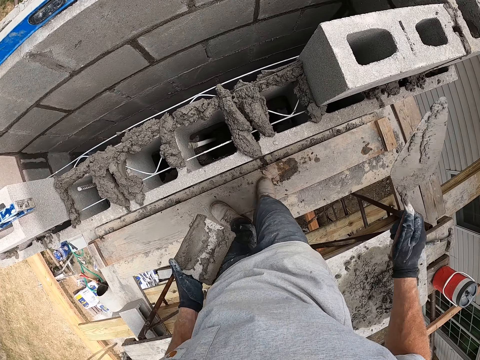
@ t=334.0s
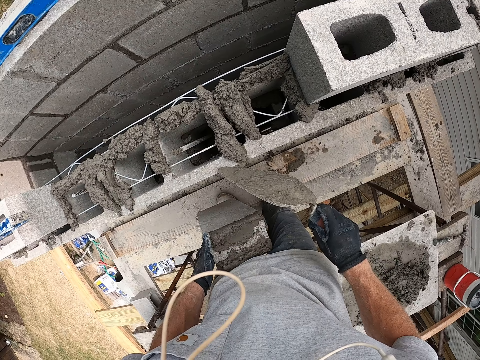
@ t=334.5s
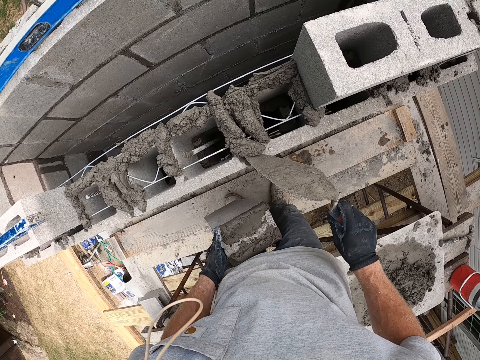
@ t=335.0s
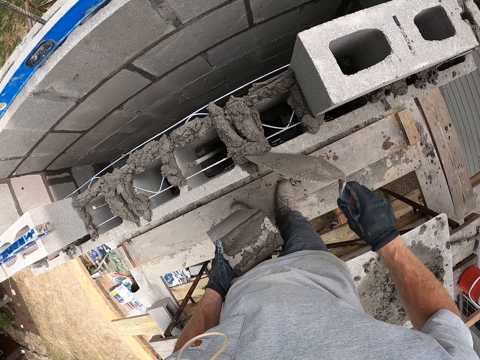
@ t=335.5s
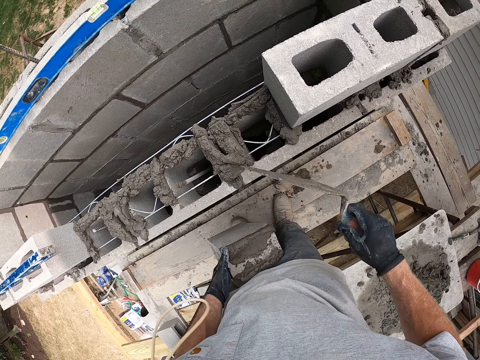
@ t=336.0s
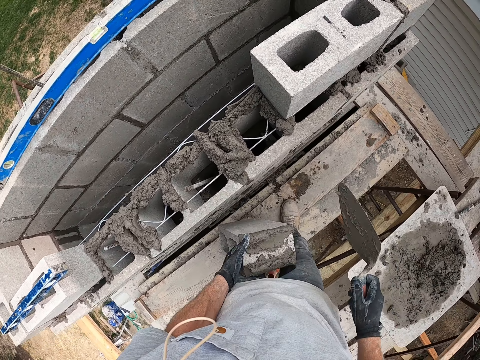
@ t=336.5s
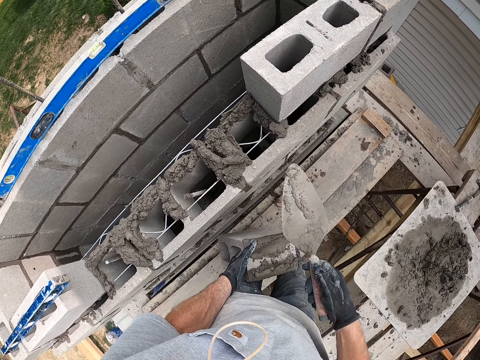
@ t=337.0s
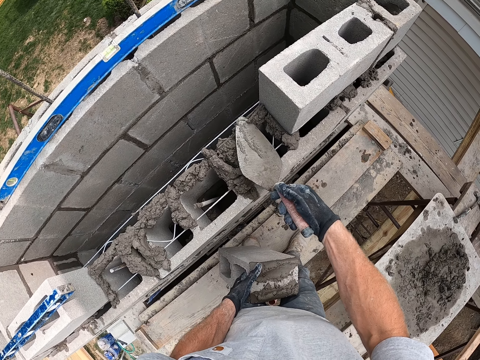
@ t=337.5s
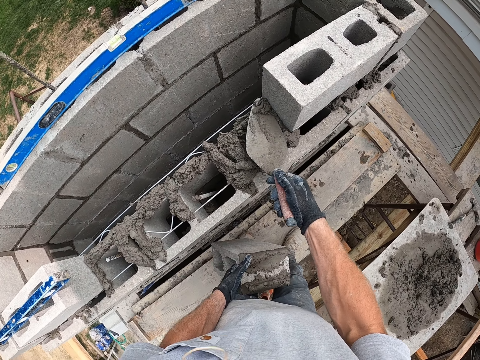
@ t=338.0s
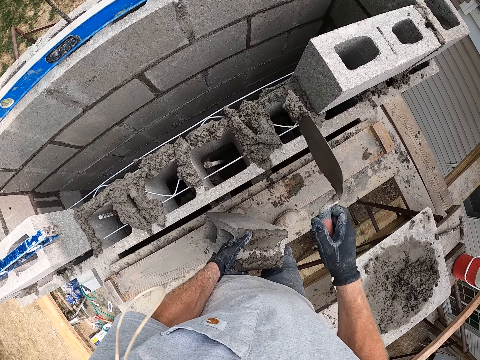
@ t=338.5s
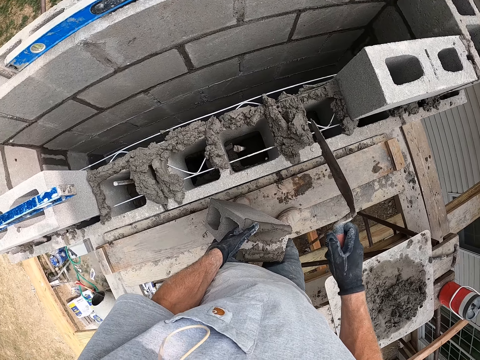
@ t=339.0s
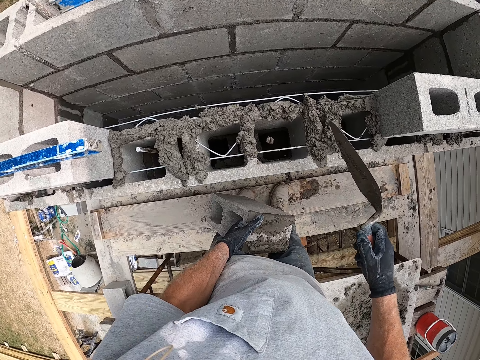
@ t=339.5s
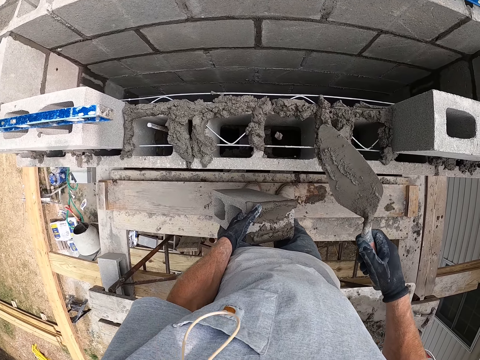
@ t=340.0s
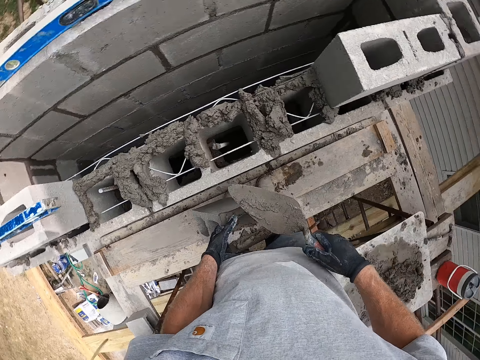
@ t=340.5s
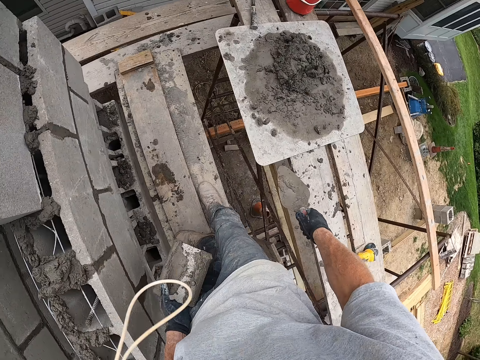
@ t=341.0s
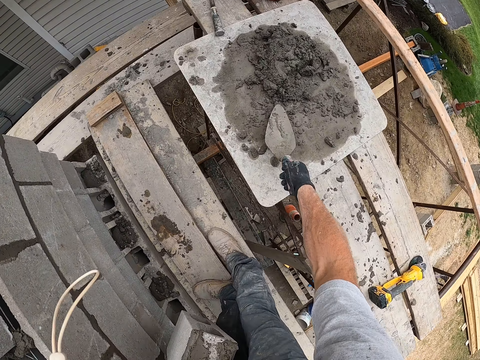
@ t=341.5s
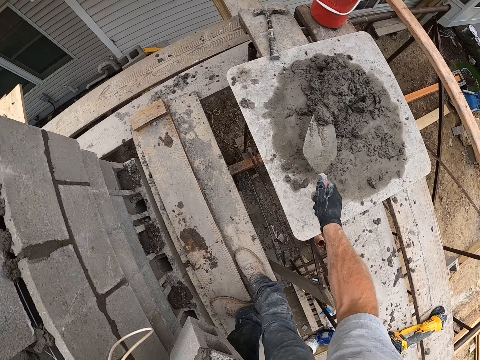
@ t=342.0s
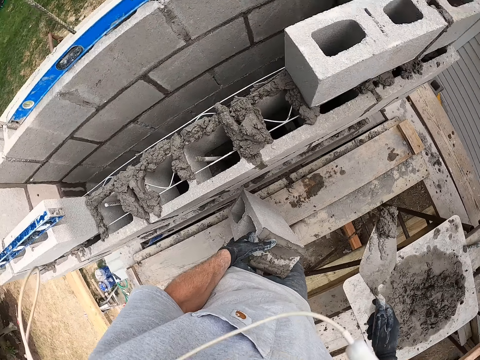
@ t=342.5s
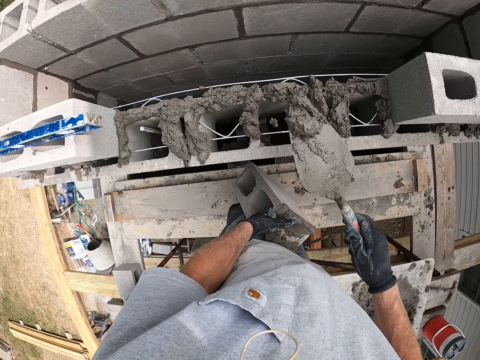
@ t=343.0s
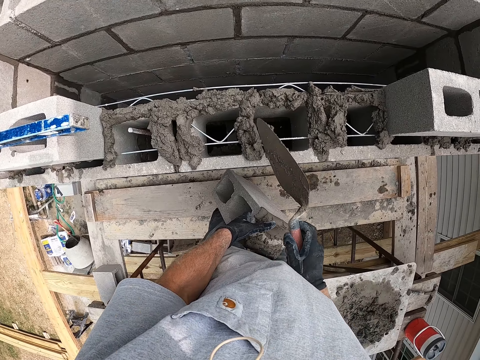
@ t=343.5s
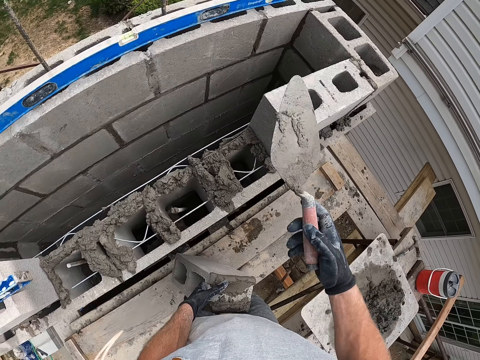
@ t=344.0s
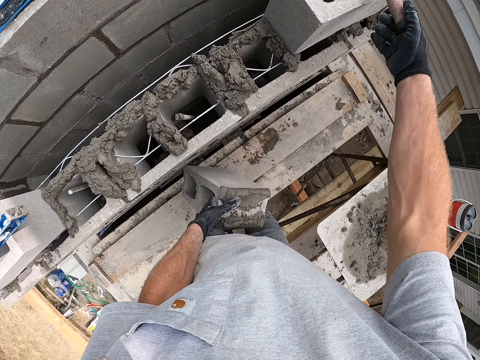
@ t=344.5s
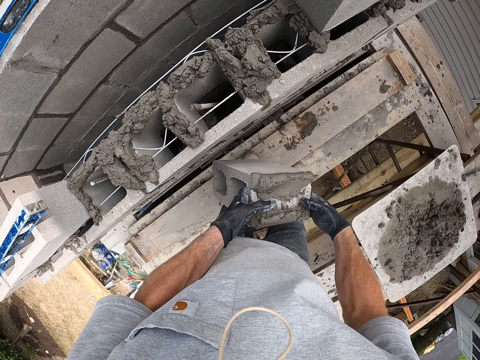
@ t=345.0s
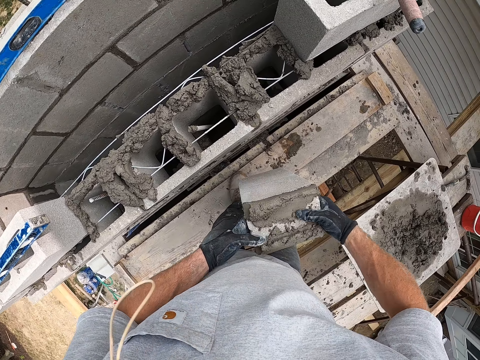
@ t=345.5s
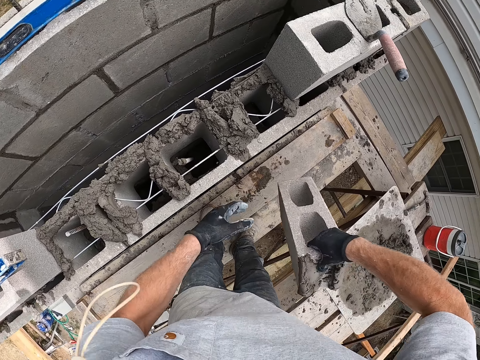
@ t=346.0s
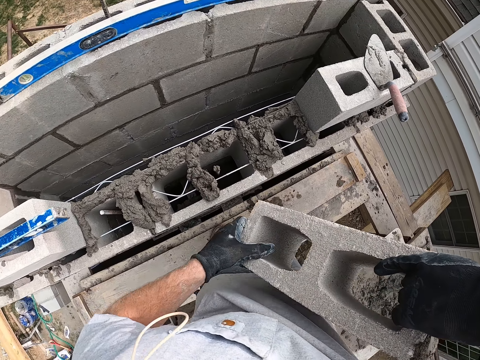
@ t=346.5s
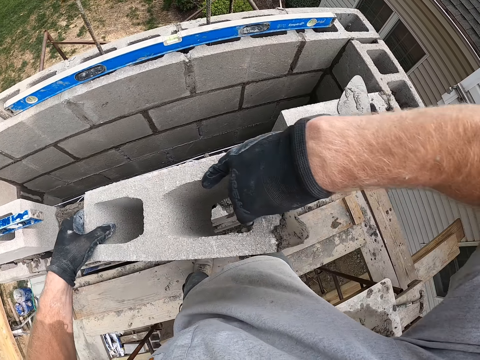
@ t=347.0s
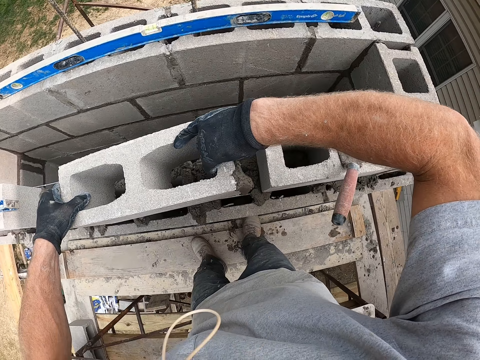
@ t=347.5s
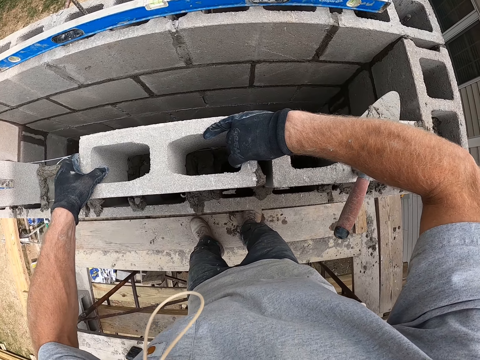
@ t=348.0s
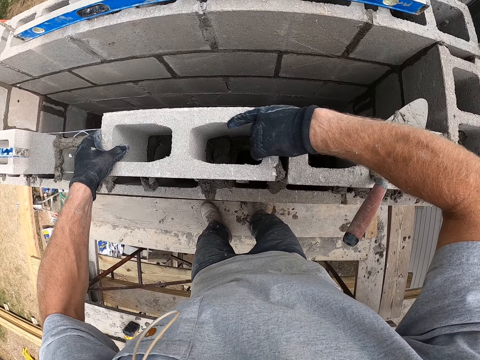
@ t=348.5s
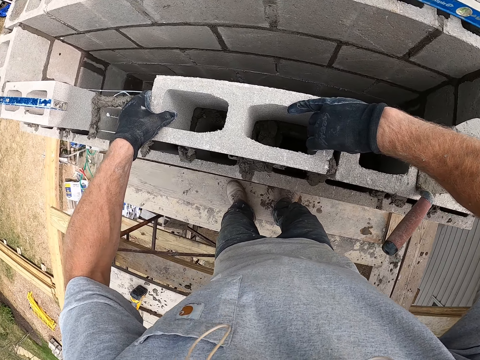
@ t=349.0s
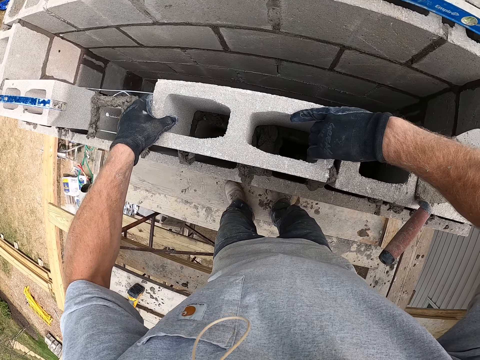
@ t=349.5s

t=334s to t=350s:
The camera wearer dresses the concrete on the block with the hand trowel in his right hand. He moves the cement with the trowel. He puts cement on the concrete. He packs concrete on the board with the hand trowel in his right hand. He pours the concrete in the hand trowel in his right hand on the concrete block. He drops the hand trowel in his right hand on the concrete block. He lifts the concrete block in his left hand with his right hand. He lifts the concrete block with both hands. He places the concrete block in both hands on the concrete.

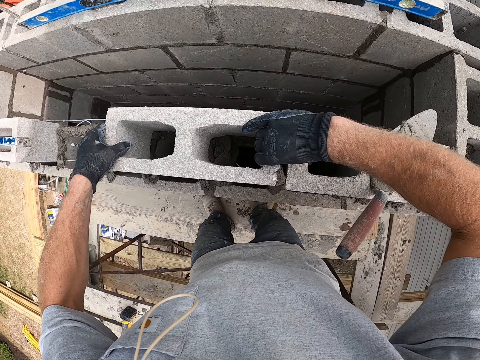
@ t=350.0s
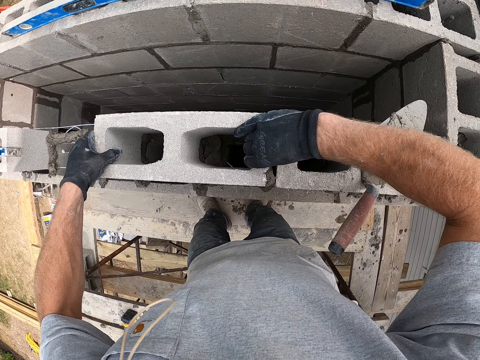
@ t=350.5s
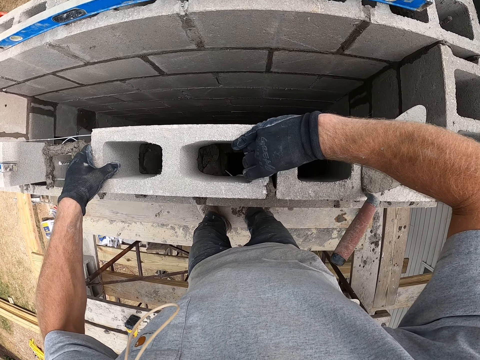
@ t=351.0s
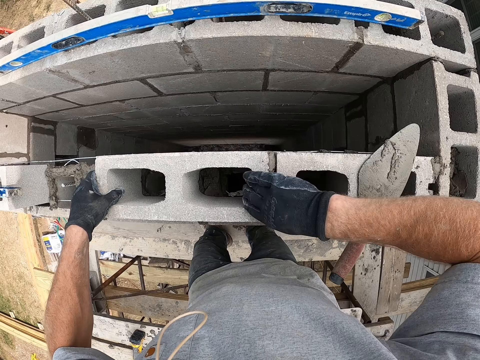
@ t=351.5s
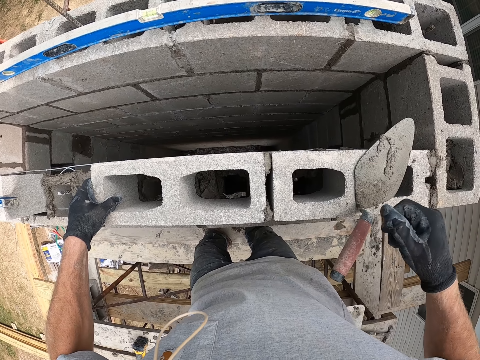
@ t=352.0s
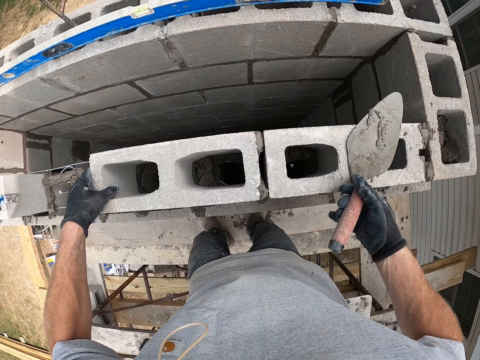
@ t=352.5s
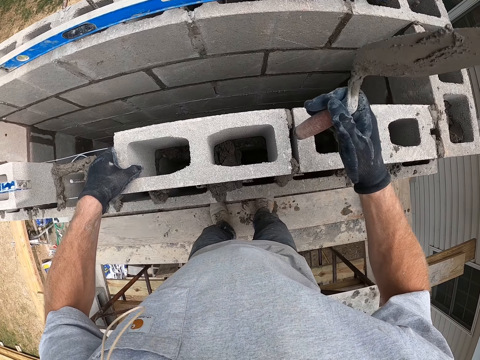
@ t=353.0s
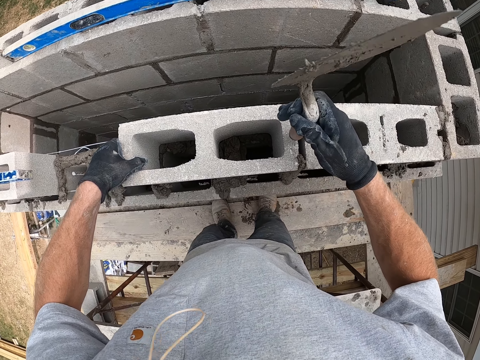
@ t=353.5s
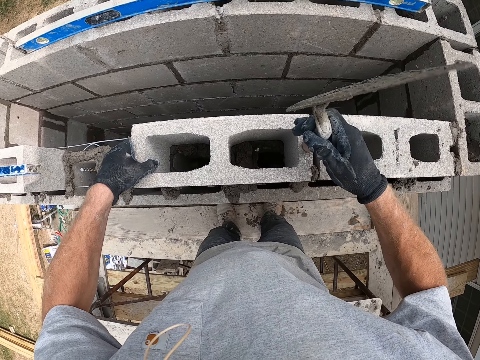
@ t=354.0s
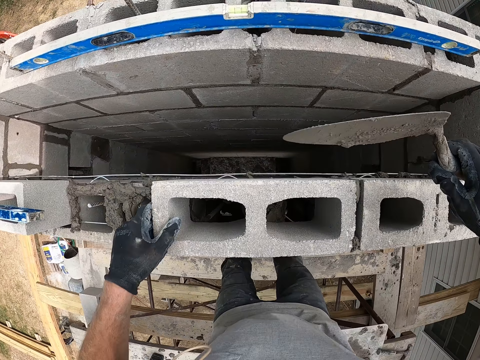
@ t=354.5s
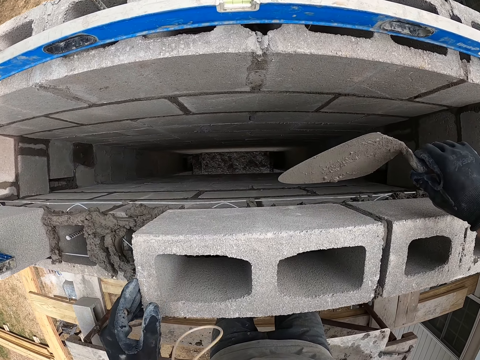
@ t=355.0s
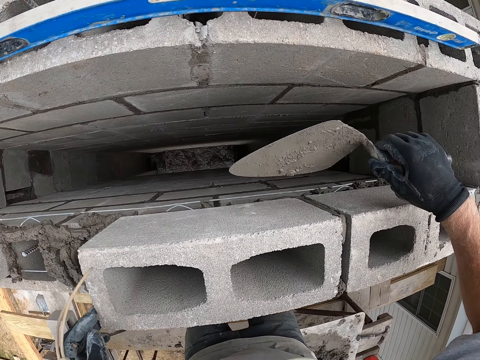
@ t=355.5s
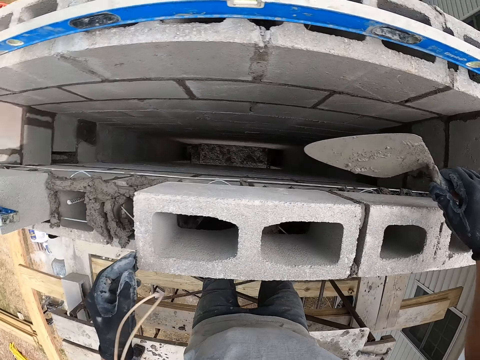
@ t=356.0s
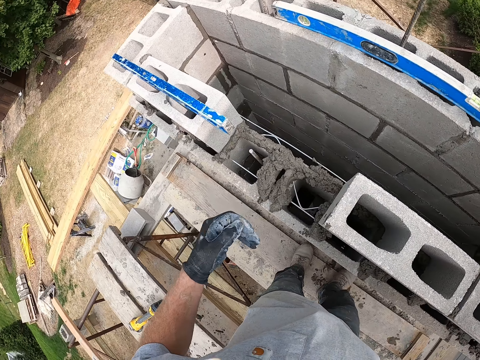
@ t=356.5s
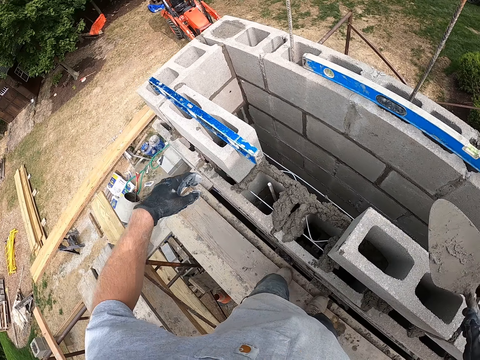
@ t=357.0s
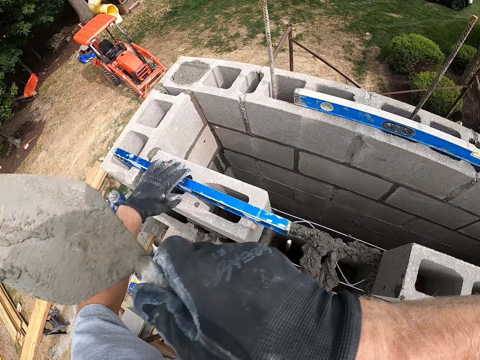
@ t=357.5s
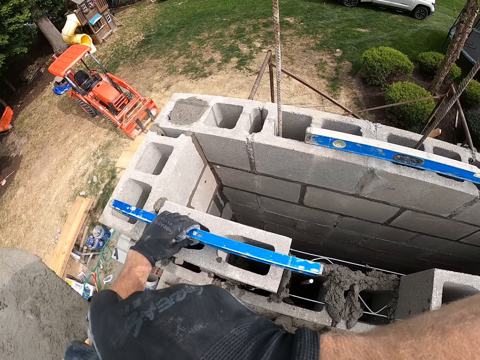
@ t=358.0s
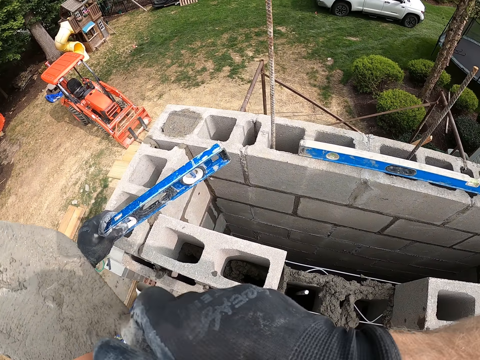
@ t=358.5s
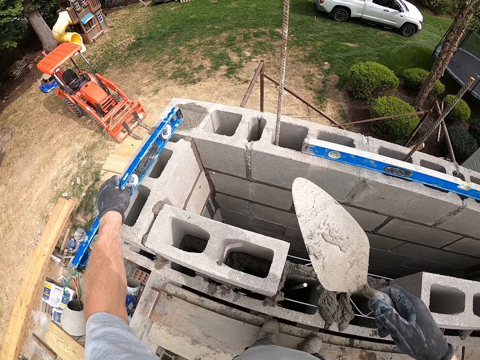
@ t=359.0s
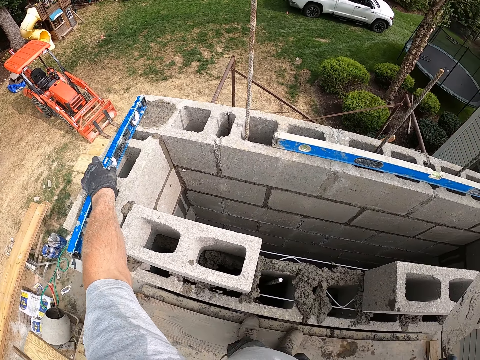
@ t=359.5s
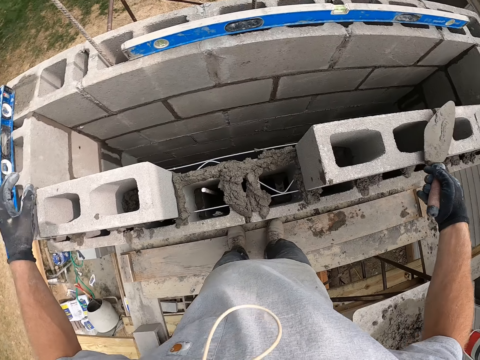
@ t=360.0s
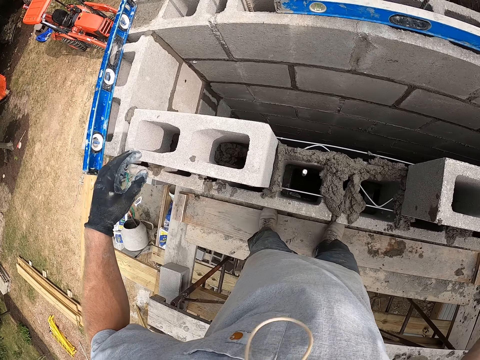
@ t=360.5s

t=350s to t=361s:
The camera wearer picks up the hand trowel on the concrete block with his right hand. He hits the concrete block with the hand trowel in his right hand. He puts cement on the concrete. He picks up the plumb level on the concrete block with his left hand. He drops the plumb level in his left hand on the concrete block. He lifts another concrete block with both hands.
